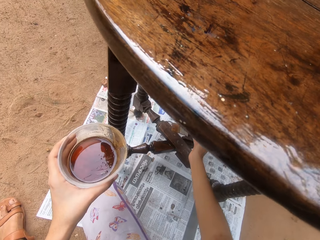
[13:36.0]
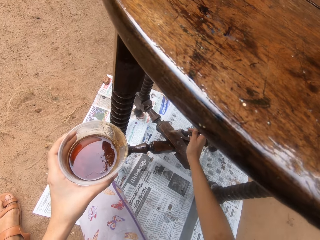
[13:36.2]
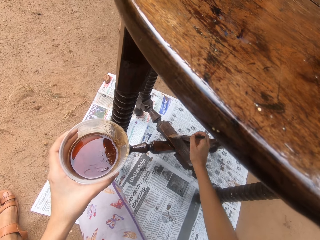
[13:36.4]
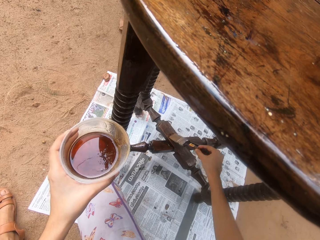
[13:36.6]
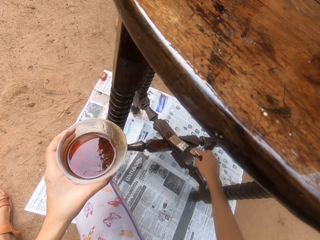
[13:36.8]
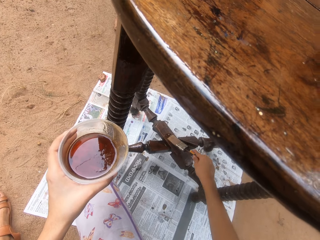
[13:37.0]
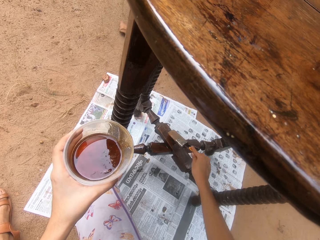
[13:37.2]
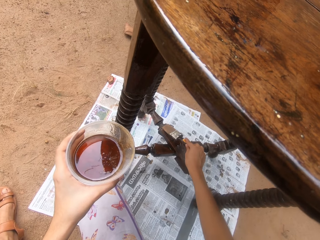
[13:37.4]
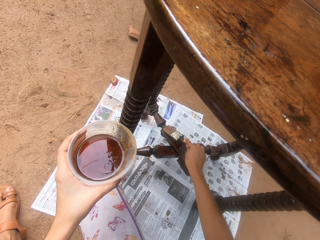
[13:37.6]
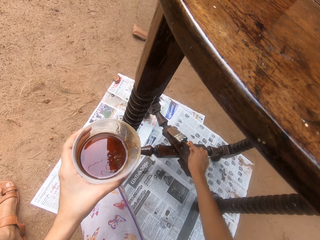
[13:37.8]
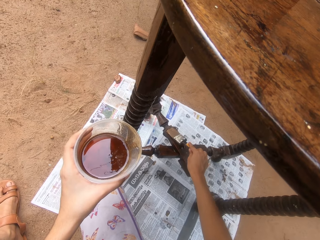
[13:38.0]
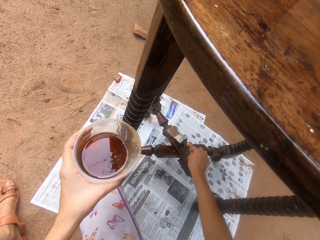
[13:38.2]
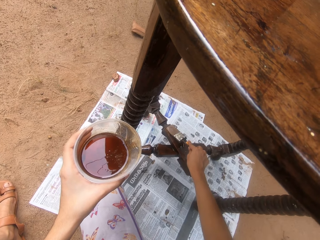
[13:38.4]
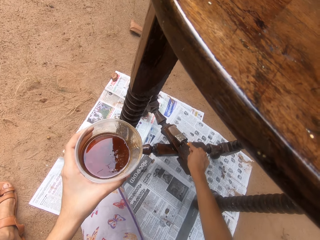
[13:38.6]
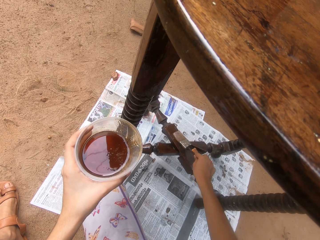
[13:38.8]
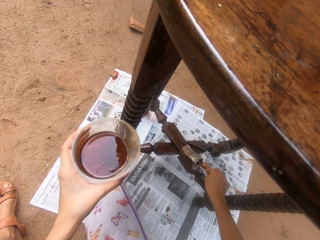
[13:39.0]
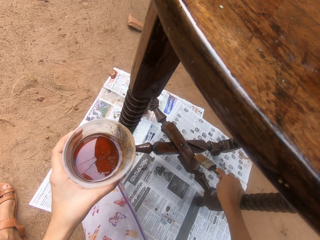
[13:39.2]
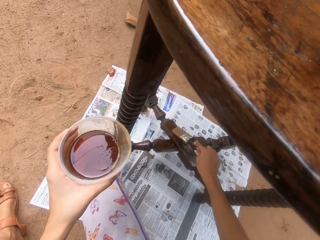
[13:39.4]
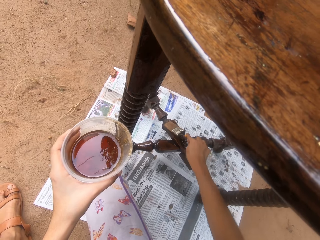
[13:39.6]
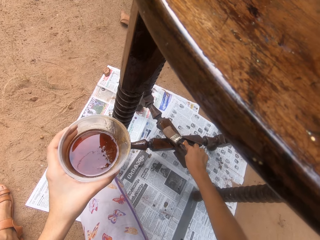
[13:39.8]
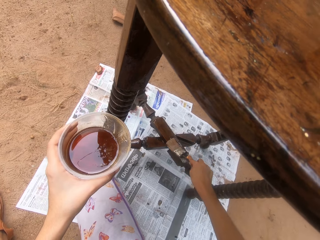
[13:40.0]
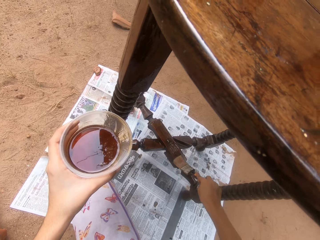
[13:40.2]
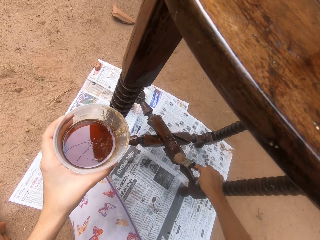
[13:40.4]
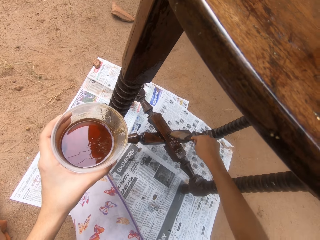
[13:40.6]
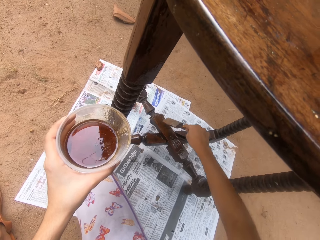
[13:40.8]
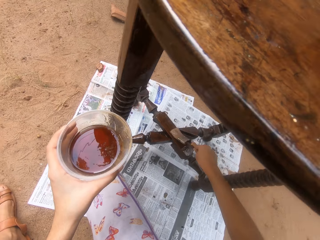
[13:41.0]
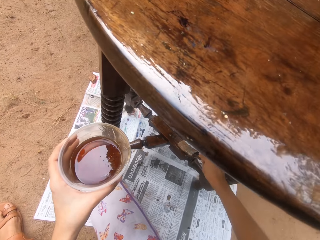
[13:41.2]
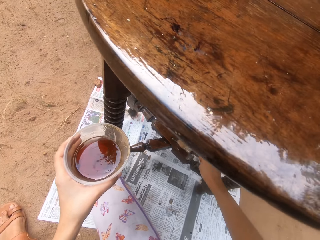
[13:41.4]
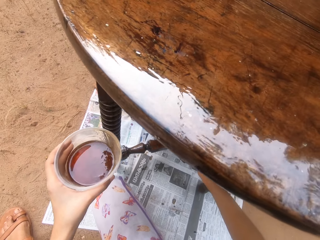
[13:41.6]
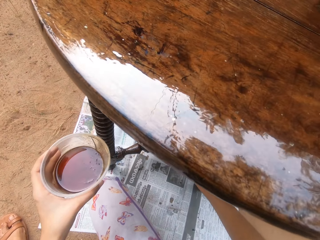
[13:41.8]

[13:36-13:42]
The camera wearer coats the table with wood finish oil in the brush with his right hand.

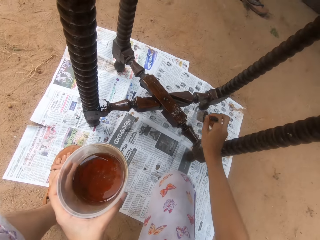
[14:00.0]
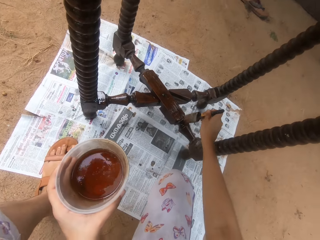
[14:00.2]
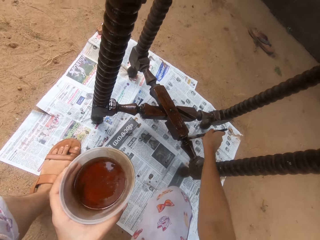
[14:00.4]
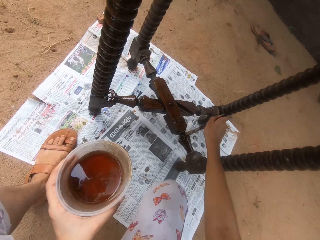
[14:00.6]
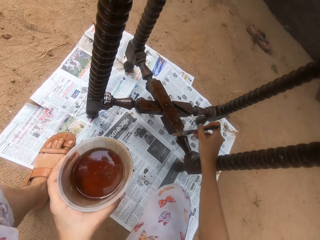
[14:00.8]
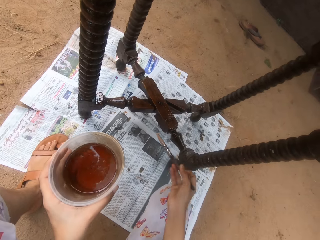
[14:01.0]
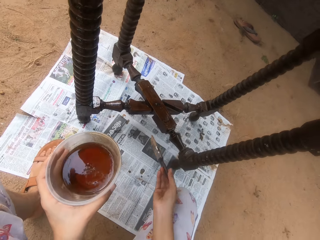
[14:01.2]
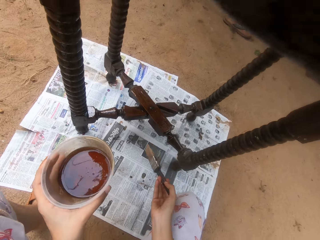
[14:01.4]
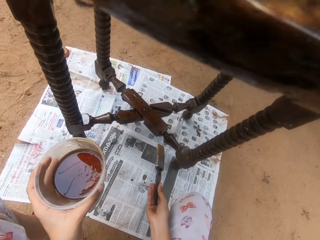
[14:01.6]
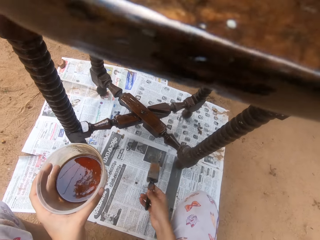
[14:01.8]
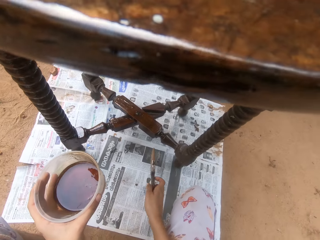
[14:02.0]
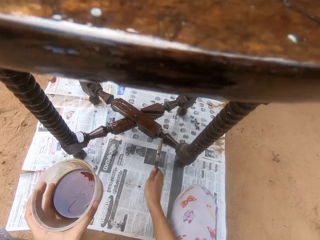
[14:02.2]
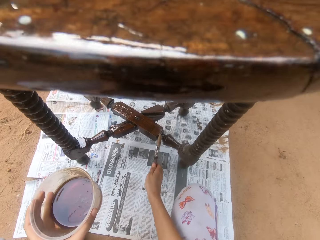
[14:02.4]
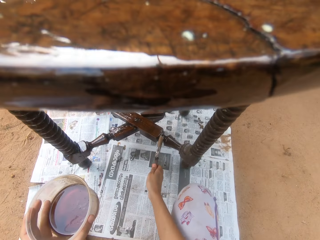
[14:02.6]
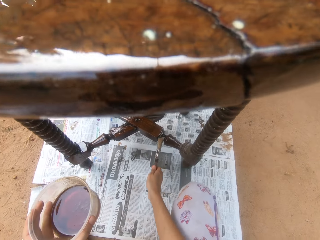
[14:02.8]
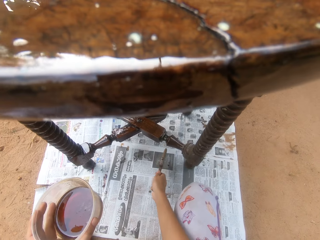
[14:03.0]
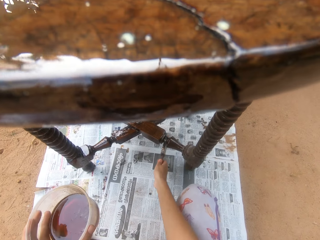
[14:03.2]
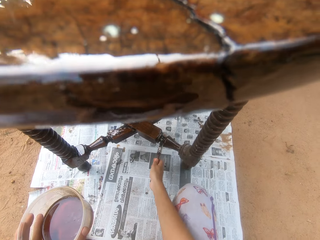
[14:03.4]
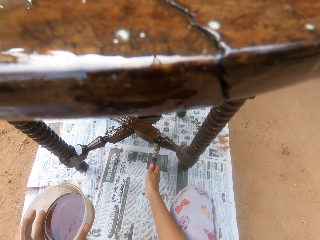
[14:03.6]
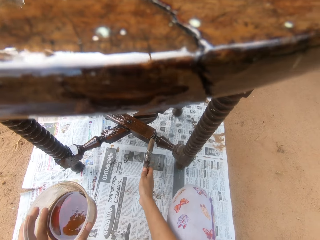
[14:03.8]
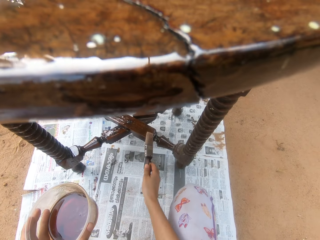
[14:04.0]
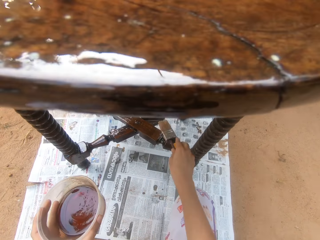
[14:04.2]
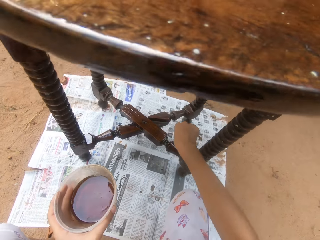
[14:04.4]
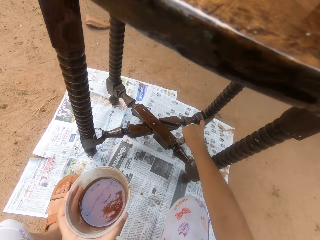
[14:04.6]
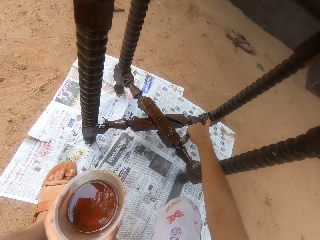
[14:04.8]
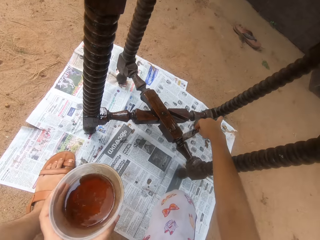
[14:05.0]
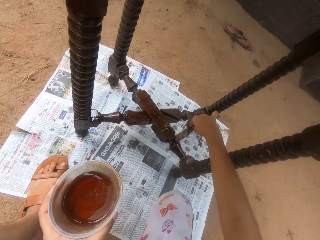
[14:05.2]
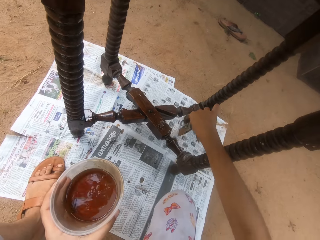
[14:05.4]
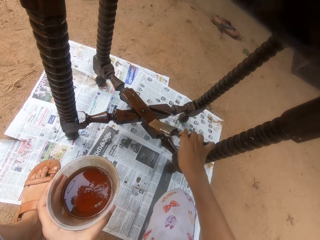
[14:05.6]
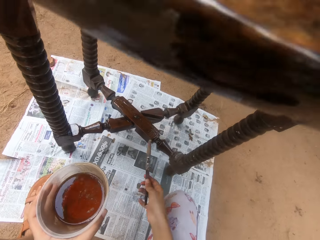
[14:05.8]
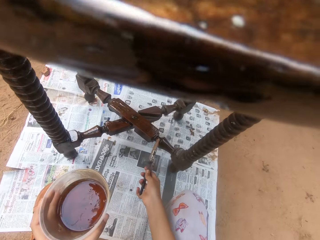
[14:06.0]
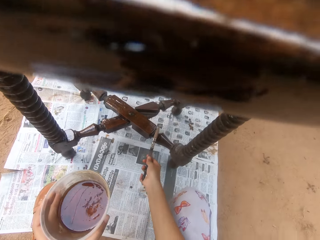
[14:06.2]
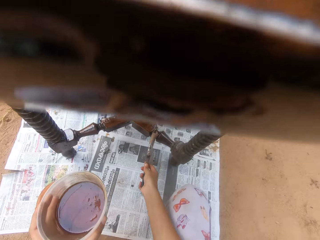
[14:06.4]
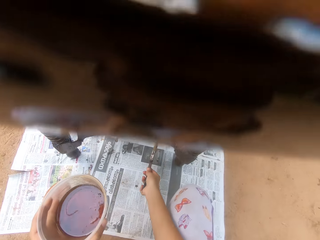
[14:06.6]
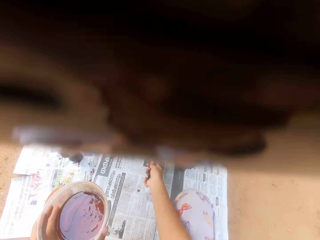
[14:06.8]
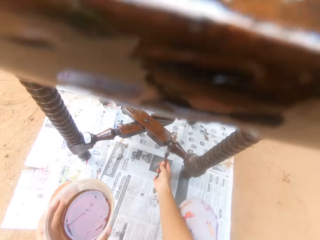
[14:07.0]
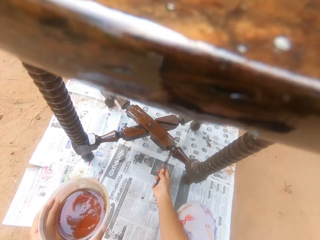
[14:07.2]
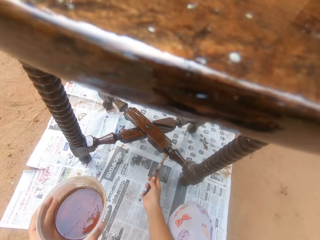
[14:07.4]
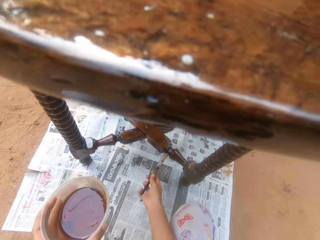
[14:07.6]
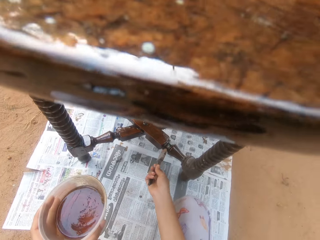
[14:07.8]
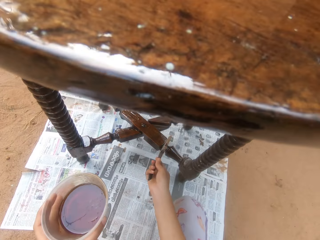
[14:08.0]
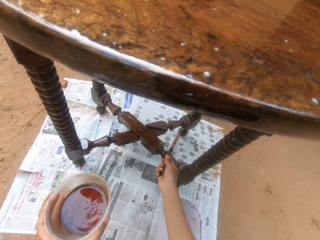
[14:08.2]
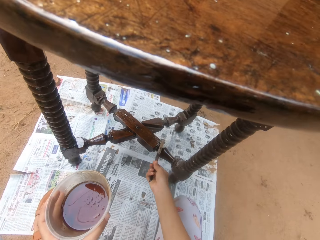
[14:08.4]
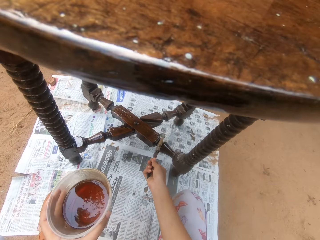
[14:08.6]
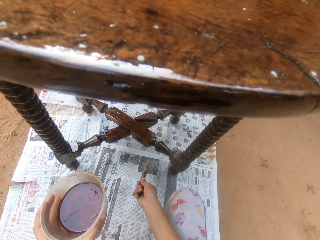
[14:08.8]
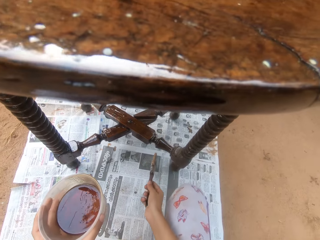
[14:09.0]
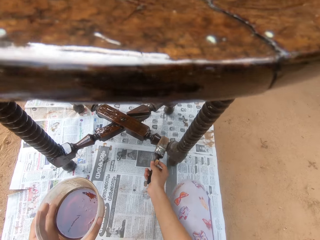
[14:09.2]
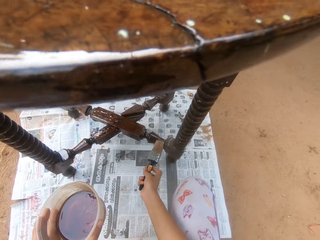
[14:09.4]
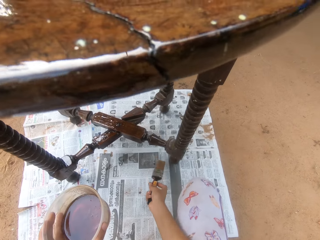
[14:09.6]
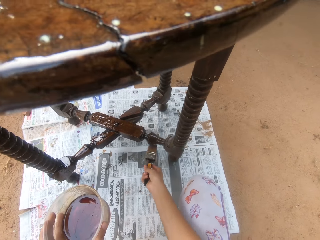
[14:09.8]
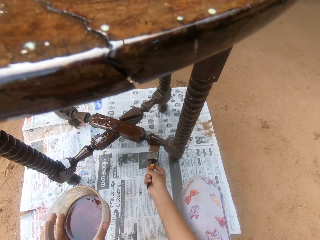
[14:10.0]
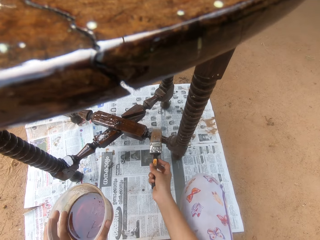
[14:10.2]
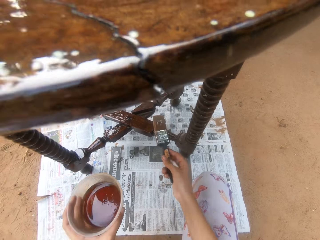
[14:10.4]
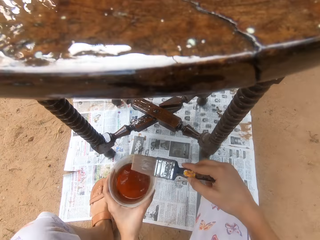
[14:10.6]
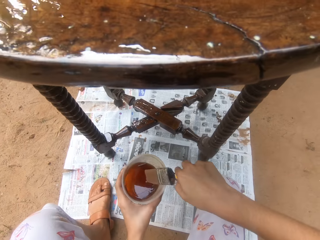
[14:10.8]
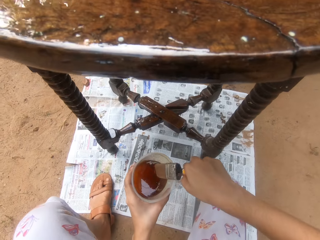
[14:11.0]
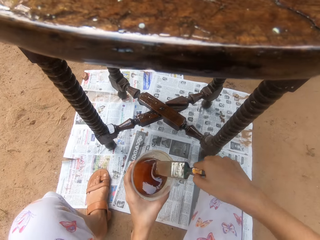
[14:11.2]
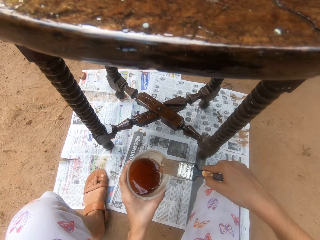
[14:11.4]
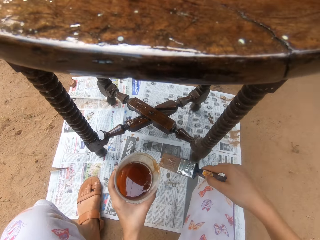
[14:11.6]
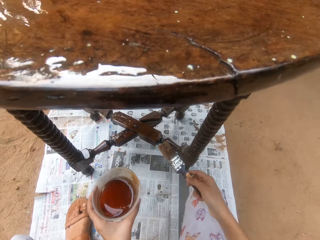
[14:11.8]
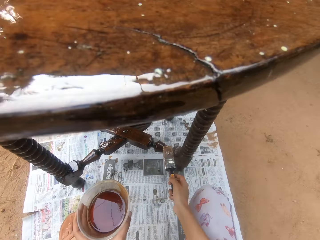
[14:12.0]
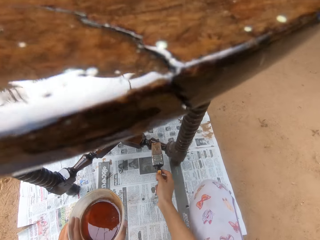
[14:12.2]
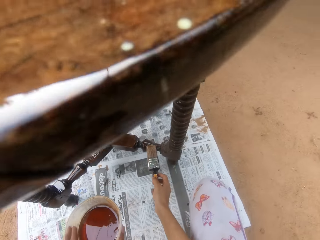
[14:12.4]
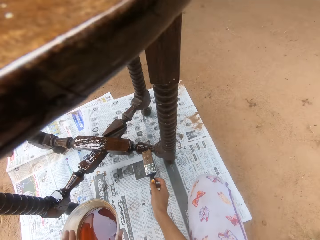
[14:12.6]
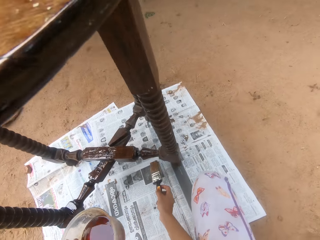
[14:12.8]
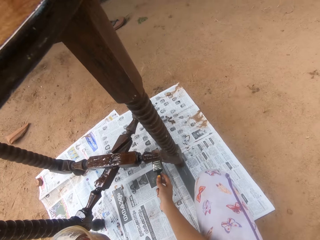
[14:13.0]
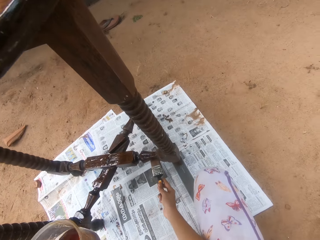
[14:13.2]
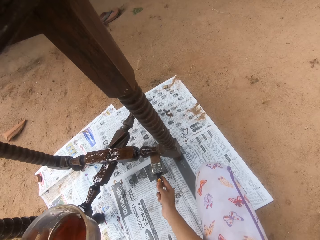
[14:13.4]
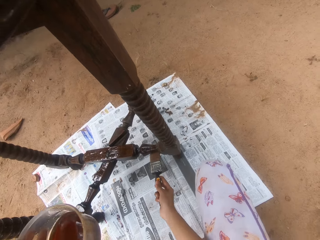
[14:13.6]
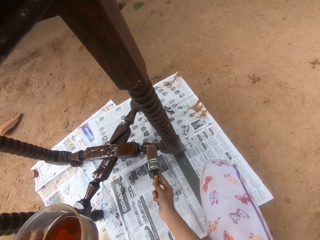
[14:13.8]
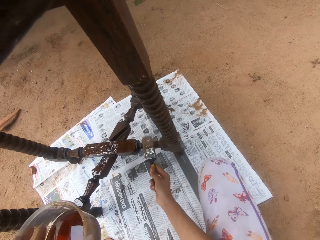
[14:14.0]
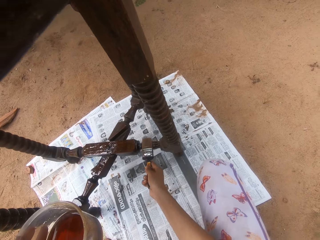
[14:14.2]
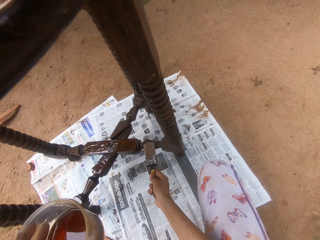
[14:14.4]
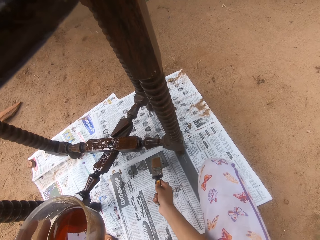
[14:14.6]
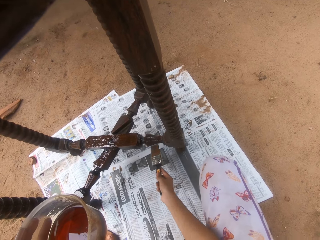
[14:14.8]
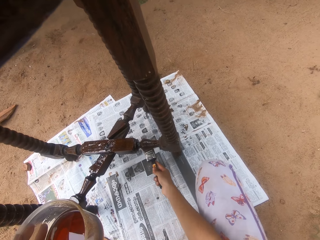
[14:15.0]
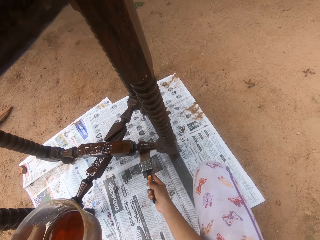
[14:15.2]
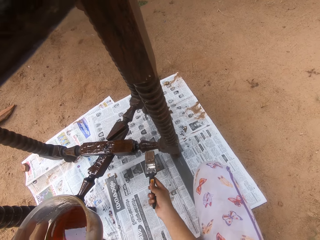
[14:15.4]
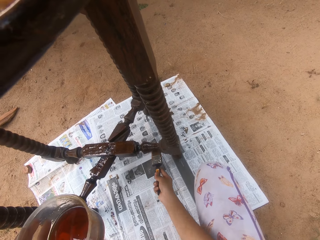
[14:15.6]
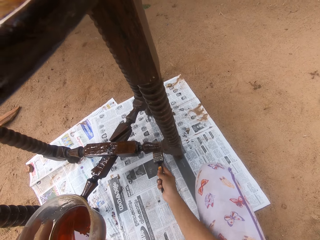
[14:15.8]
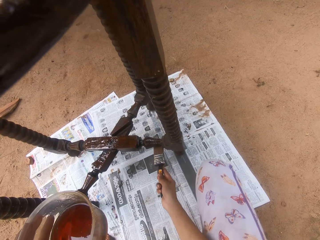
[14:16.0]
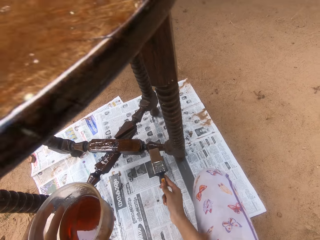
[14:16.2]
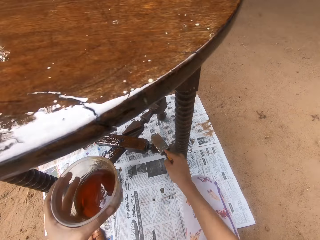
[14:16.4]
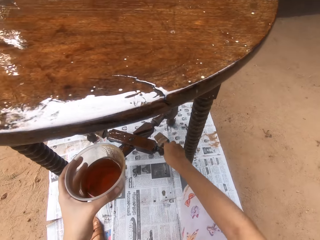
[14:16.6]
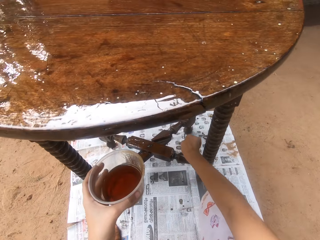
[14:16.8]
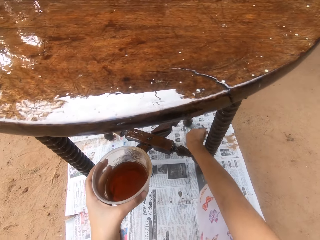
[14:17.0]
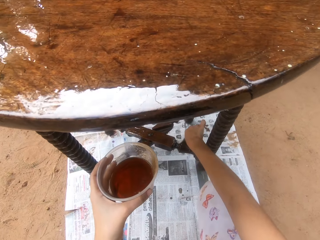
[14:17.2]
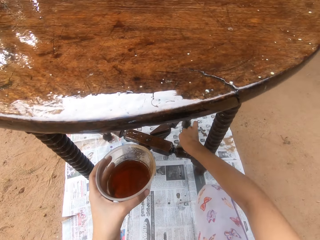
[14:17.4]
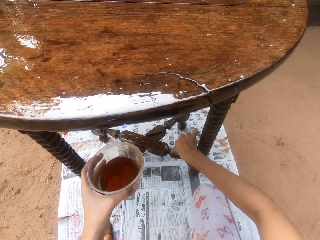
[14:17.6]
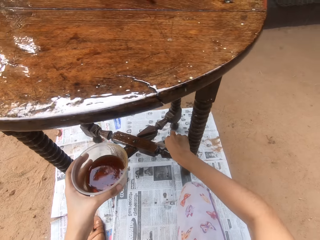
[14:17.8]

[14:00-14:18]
The camera wearer adjusts the paint brush in his right hand. He paints the table on the ground with the paint brush in his right hand. He dips the paint brush in his right hand into the container of wood gloss paint in his left hand. He rubs the paint brush in his right hand on the container of wood gloss paint in his left hand. He paints the table on the ground with the paint brush in his right hand.
